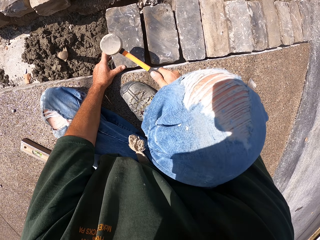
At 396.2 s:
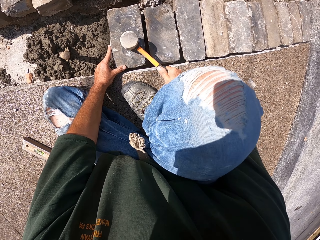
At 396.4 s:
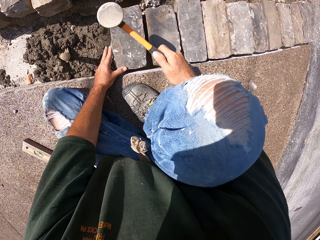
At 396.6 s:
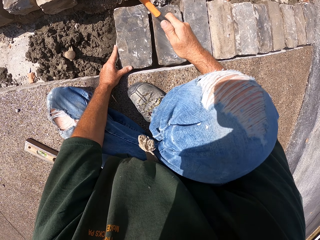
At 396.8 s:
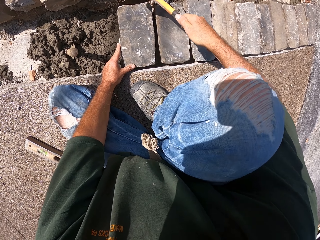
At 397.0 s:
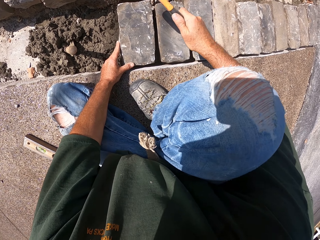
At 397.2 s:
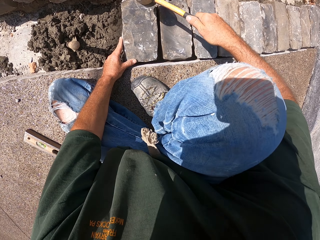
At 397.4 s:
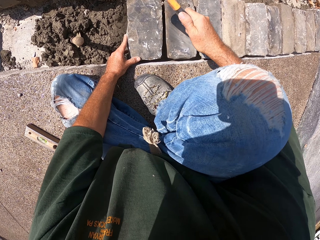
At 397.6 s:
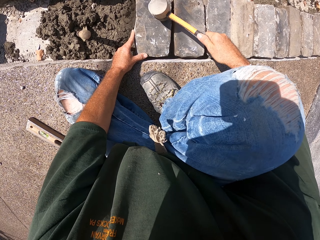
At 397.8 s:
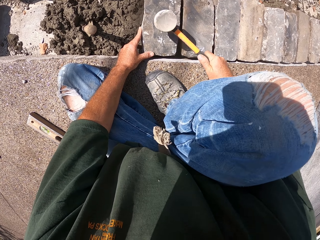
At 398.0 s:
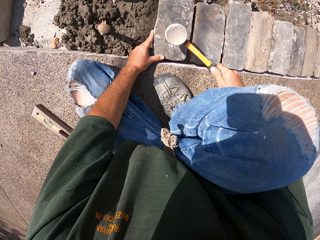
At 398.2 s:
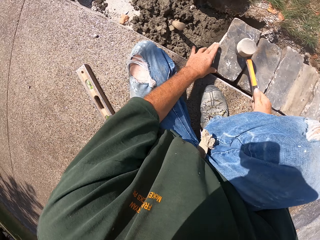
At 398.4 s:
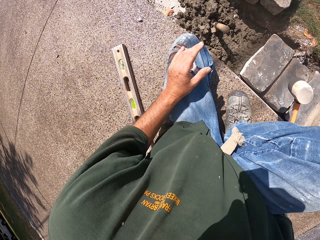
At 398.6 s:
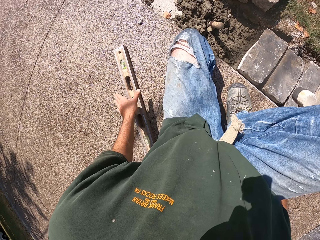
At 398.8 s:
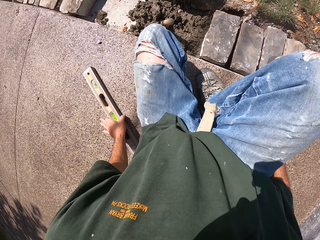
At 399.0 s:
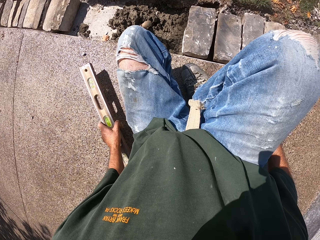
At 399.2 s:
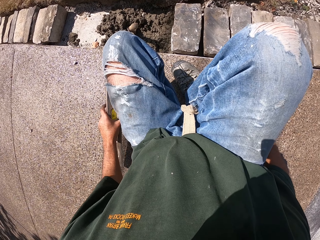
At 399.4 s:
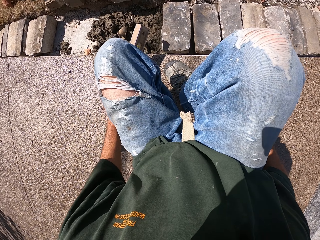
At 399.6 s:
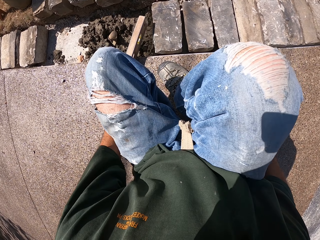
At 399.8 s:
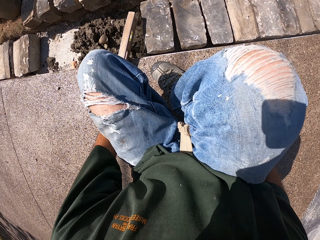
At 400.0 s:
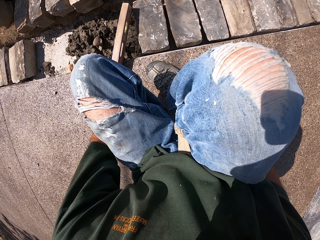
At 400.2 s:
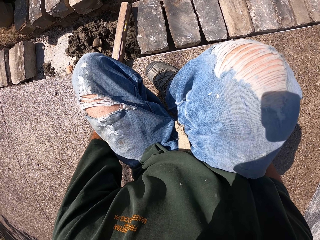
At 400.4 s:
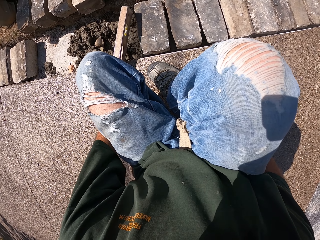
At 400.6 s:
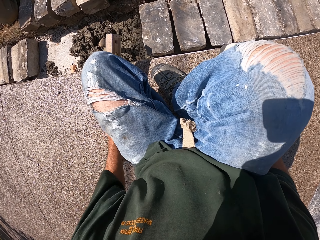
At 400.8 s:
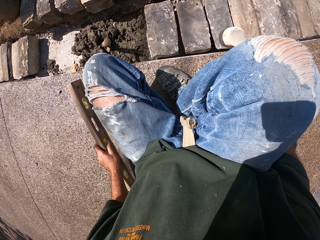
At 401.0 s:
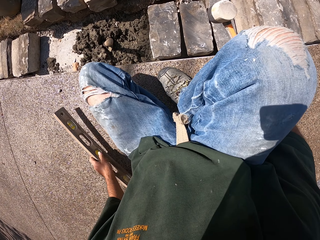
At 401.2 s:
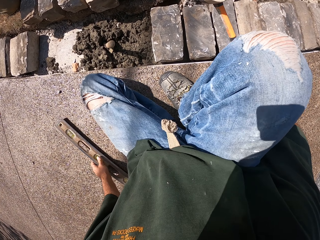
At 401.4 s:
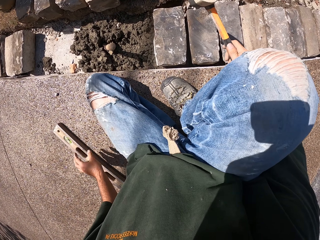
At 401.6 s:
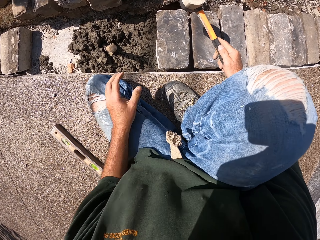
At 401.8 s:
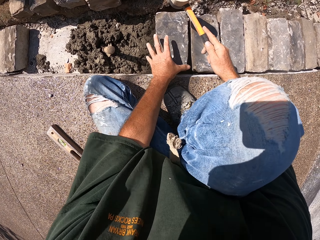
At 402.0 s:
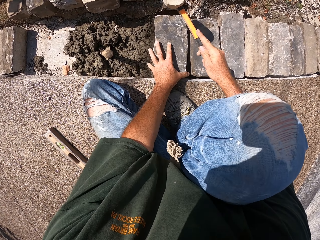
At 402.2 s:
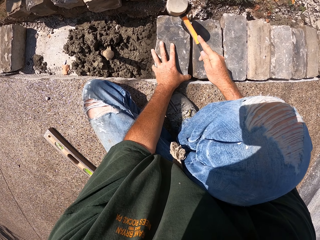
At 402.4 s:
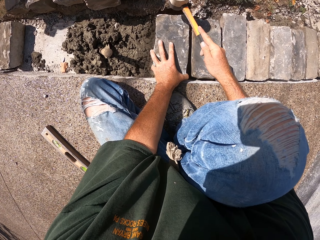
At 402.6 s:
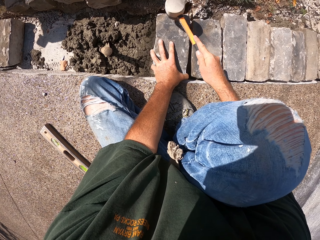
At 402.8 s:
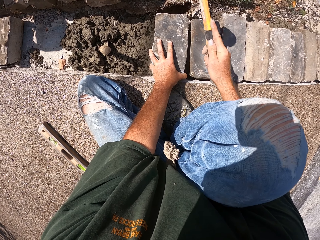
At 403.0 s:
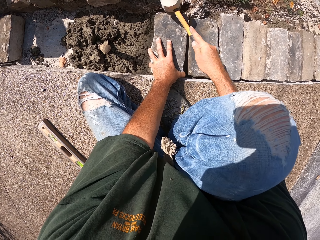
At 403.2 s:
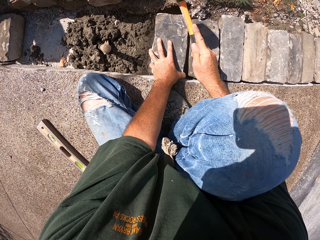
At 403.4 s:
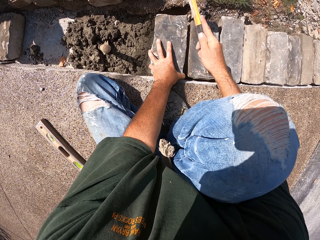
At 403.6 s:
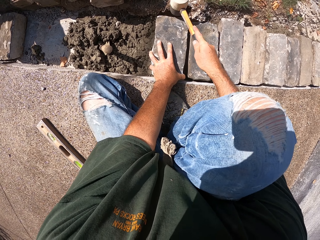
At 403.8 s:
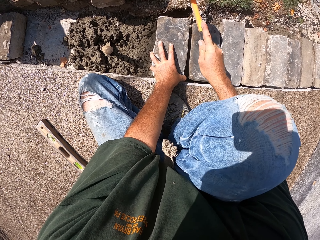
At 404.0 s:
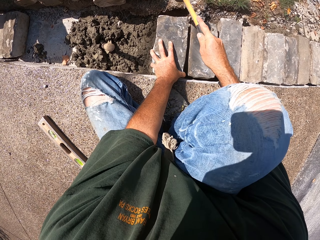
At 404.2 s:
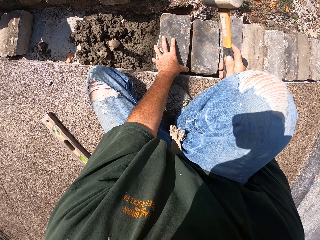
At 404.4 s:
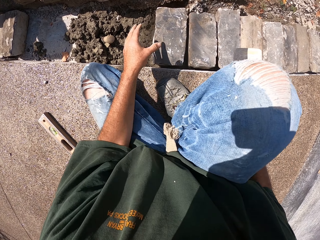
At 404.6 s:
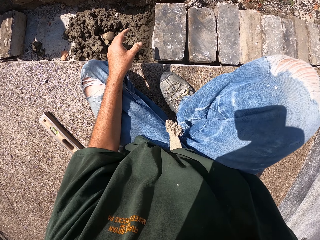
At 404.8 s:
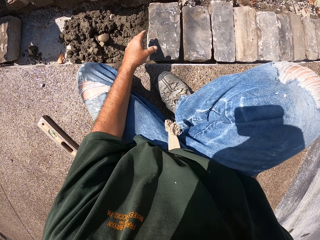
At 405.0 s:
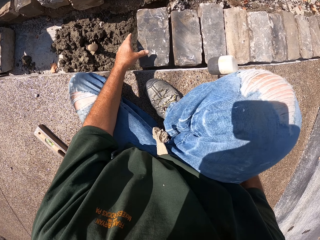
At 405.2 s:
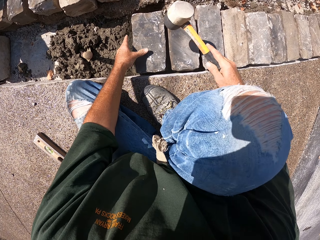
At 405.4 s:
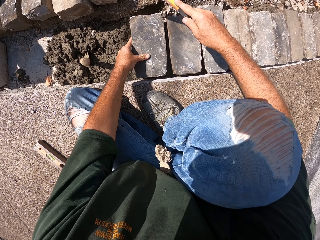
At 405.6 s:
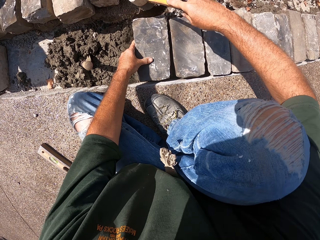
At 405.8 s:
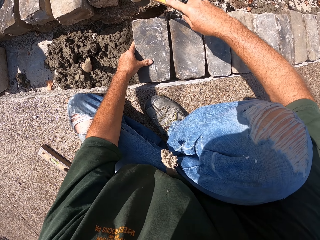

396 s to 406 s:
The camera wearer picks up a level ruler. They measure the ground level. They put the level ruler down. They hit a stone block with a hammer.

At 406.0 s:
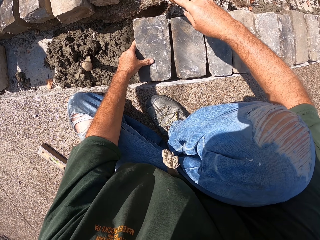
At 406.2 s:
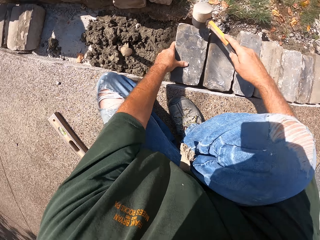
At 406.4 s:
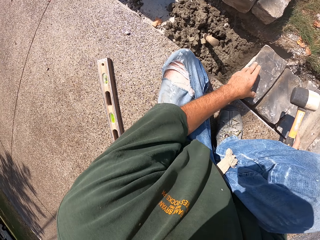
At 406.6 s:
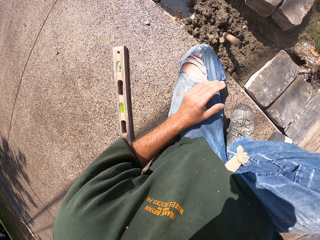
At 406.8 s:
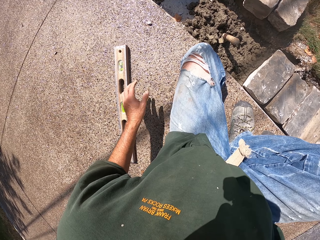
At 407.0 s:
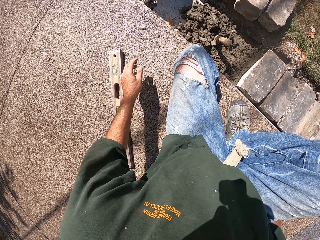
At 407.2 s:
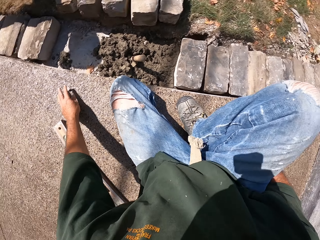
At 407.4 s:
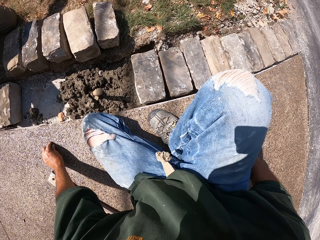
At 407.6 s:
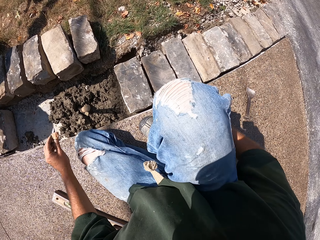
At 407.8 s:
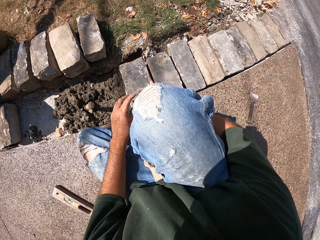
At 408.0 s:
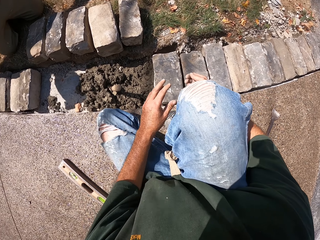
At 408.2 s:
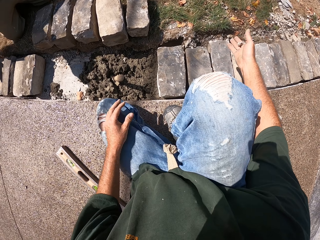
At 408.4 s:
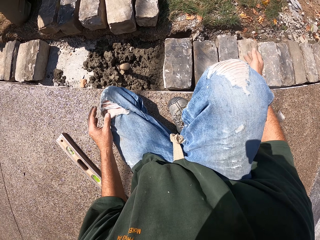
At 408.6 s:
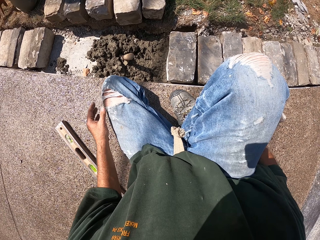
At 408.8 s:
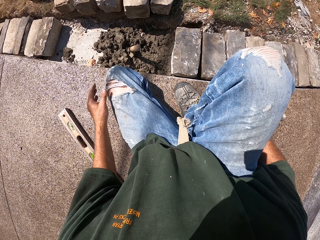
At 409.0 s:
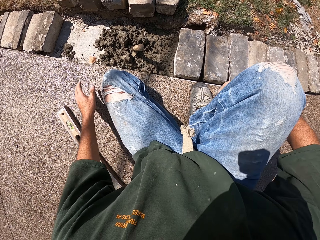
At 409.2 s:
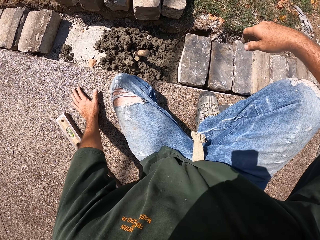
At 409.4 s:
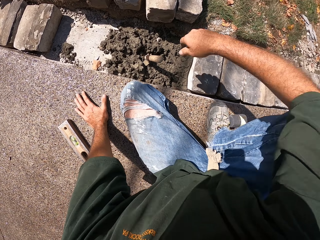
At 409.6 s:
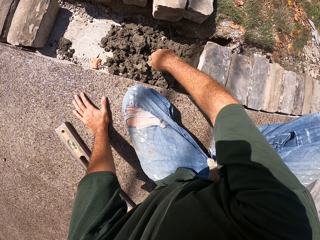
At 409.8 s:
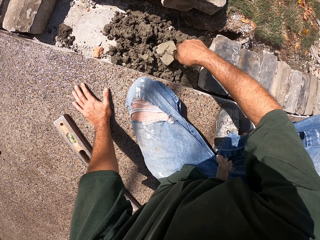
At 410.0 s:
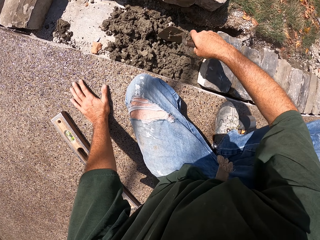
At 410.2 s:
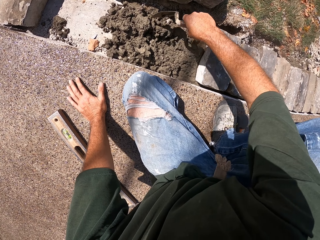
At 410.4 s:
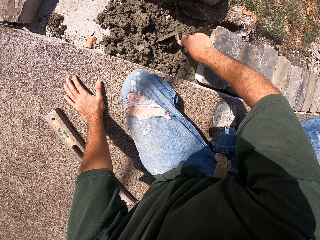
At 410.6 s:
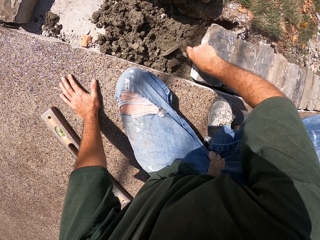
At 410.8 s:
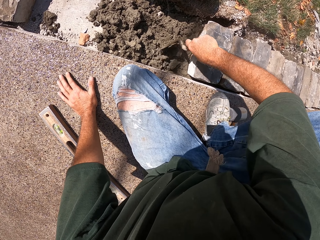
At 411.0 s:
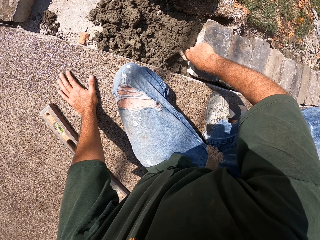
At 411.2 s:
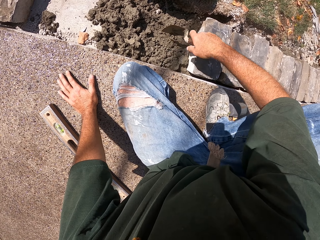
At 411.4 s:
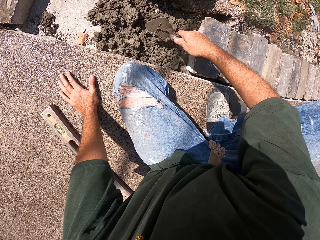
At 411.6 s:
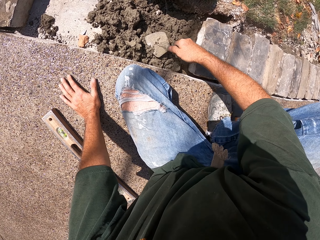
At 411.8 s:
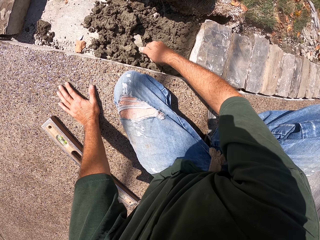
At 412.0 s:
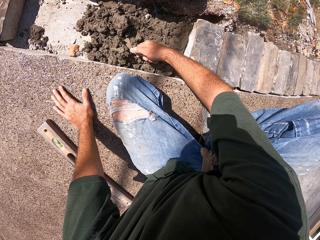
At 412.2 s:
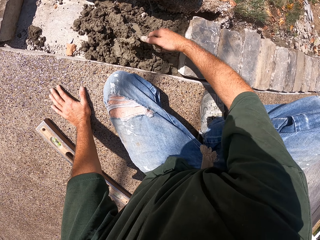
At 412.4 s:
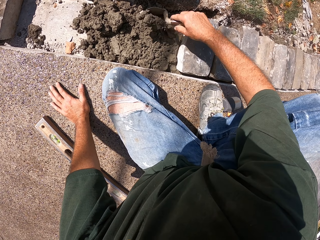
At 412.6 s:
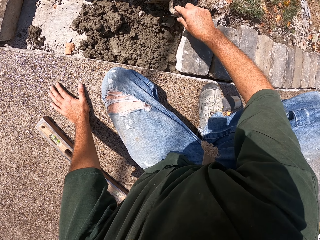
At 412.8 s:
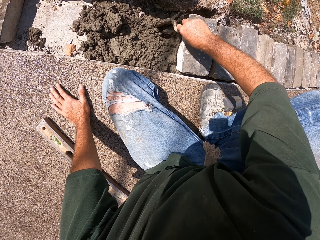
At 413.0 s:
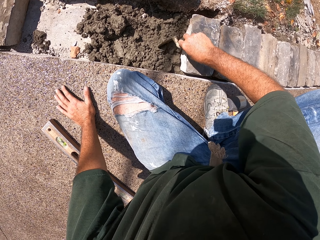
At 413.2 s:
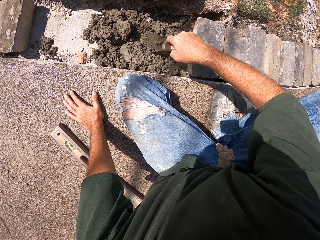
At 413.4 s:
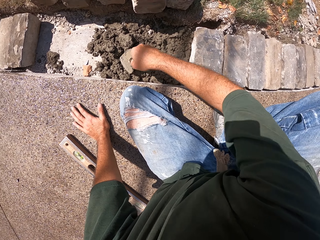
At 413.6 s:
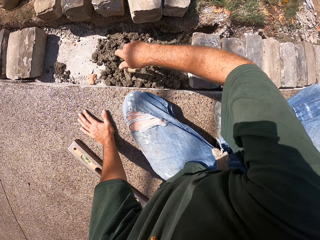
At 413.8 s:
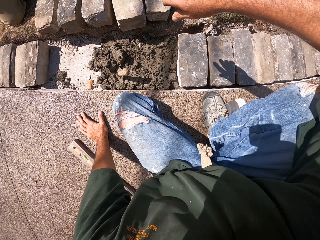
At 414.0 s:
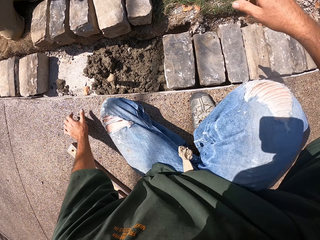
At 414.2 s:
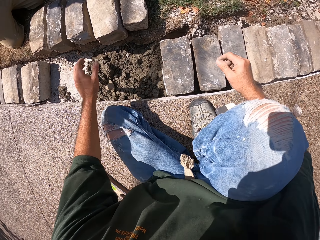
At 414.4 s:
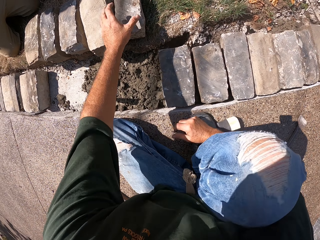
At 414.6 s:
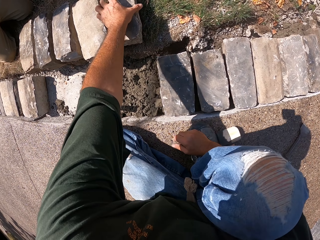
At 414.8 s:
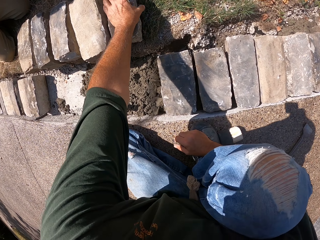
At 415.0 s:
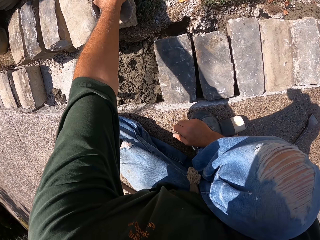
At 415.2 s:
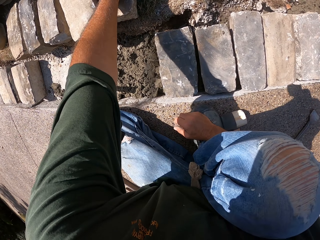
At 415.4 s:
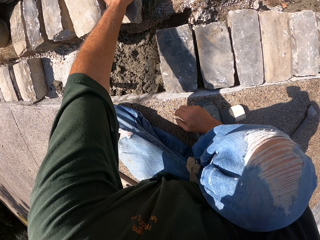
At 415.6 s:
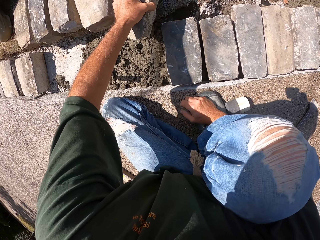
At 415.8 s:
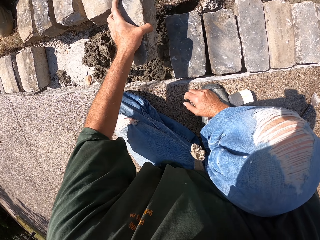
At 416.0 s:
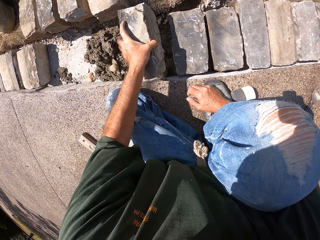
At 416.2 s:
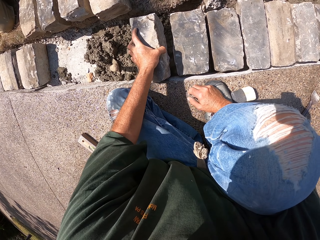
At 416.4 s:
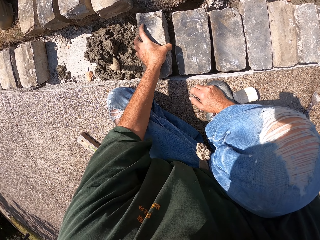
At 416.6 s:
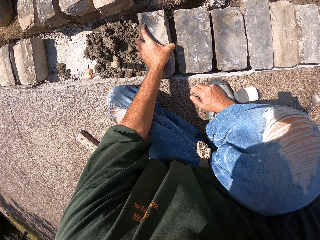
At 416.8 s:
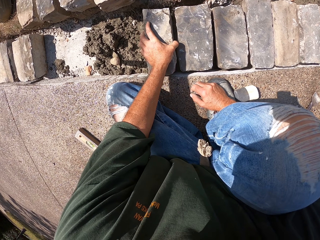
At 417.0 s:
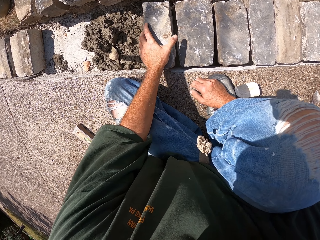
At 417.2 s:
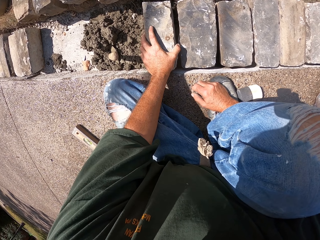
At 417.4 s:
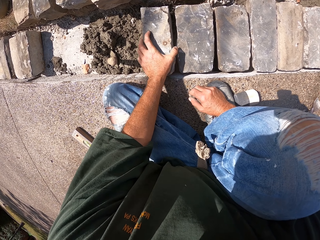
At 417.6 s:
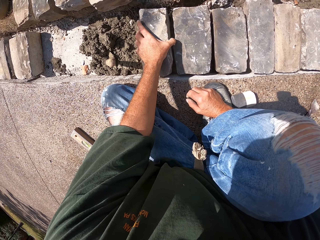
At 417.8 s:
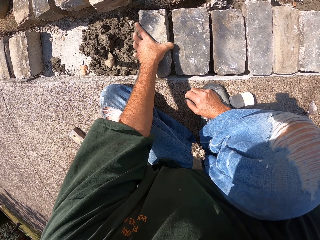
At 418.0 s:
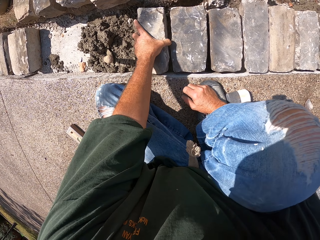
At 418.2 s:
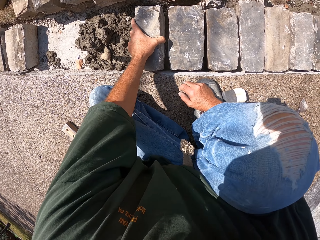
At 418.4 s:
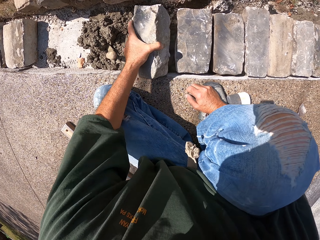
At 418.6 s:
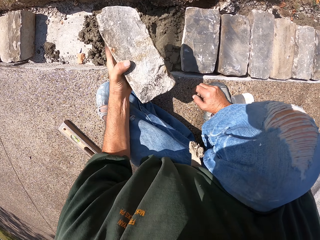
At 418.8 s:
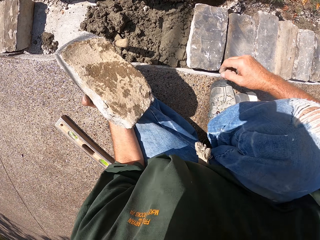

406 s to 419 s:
The camera wearer puts the hammer down. They spread mortar in the furrow with a trowel or spoon. They put the spoon down. They pick up a stone block and put the stone block on the mortar in the furrow.
